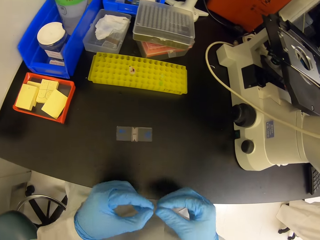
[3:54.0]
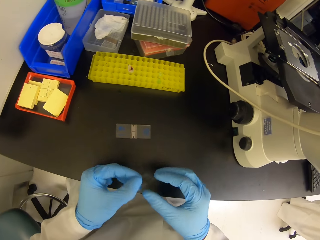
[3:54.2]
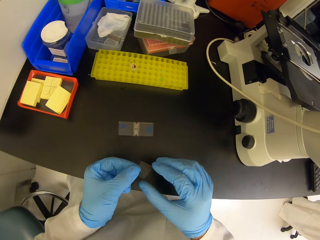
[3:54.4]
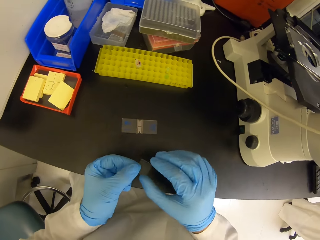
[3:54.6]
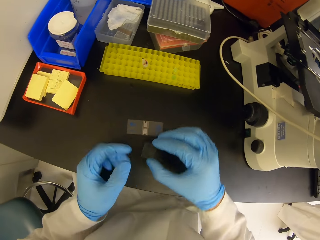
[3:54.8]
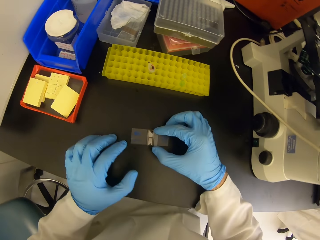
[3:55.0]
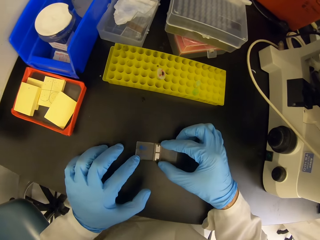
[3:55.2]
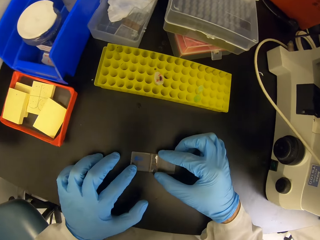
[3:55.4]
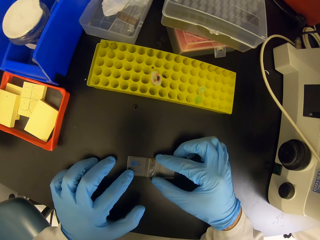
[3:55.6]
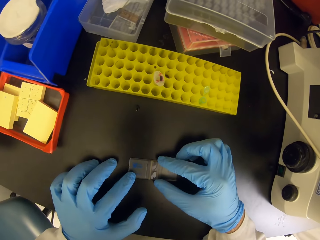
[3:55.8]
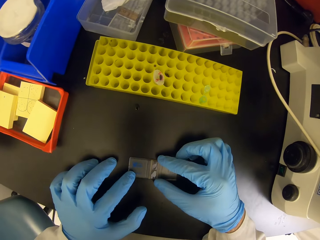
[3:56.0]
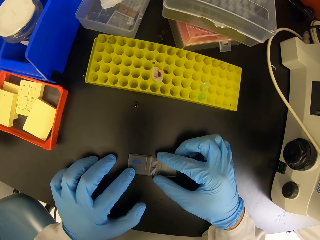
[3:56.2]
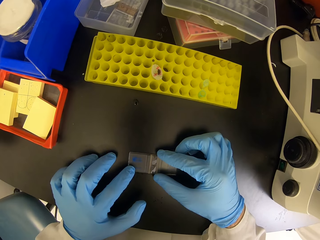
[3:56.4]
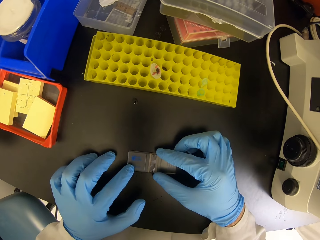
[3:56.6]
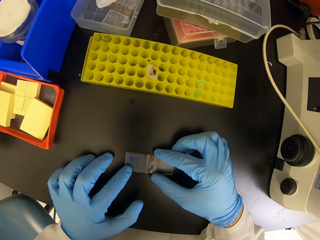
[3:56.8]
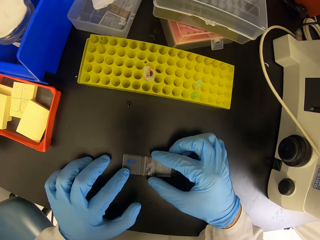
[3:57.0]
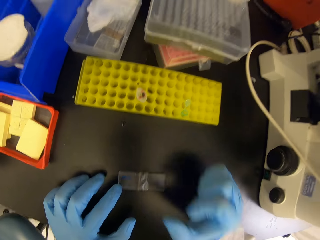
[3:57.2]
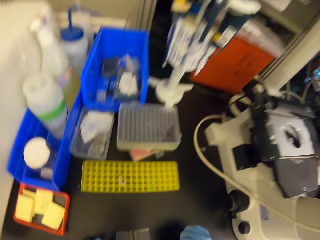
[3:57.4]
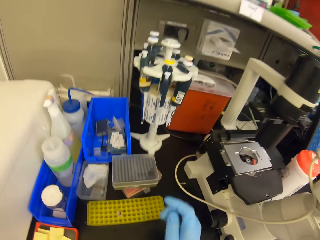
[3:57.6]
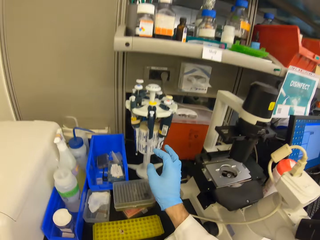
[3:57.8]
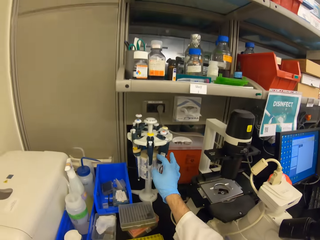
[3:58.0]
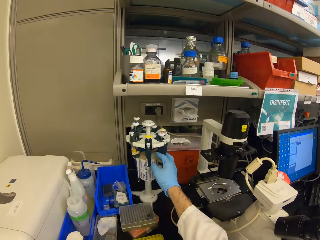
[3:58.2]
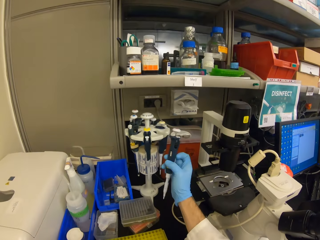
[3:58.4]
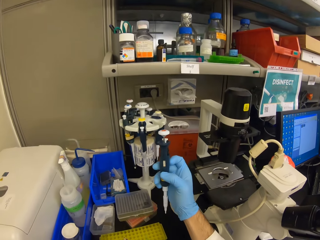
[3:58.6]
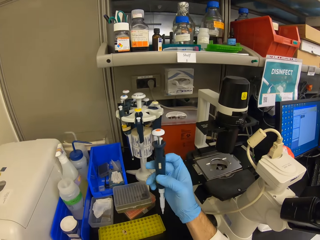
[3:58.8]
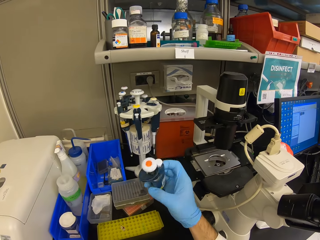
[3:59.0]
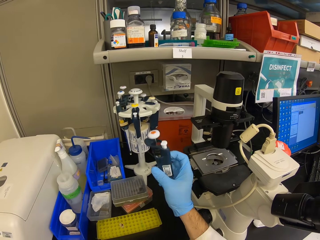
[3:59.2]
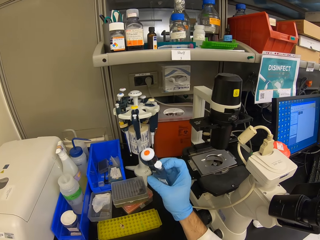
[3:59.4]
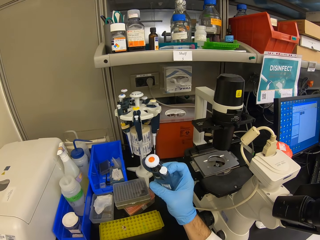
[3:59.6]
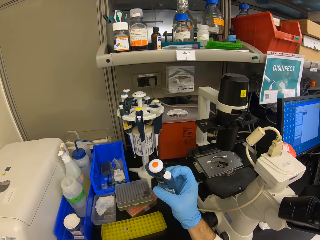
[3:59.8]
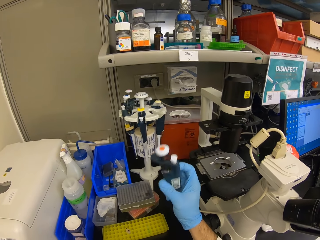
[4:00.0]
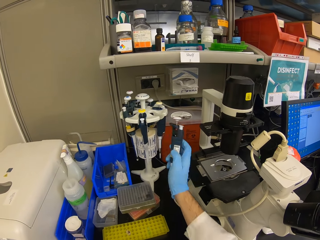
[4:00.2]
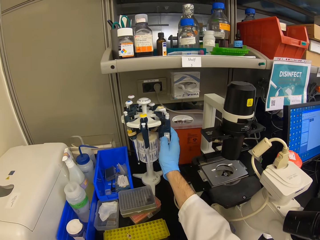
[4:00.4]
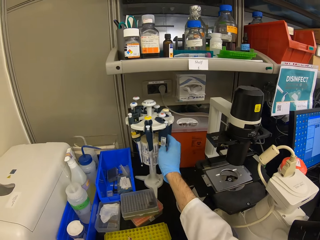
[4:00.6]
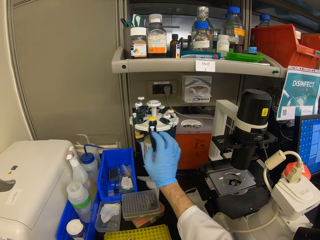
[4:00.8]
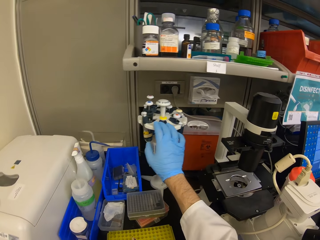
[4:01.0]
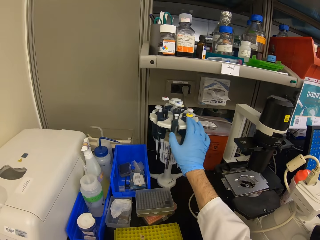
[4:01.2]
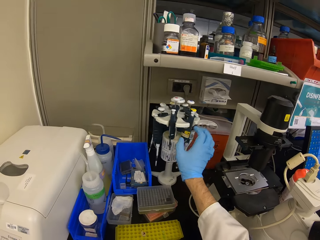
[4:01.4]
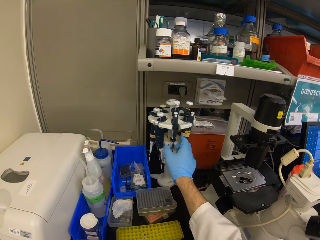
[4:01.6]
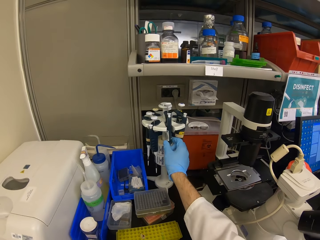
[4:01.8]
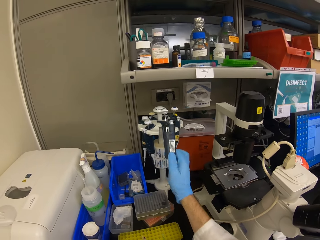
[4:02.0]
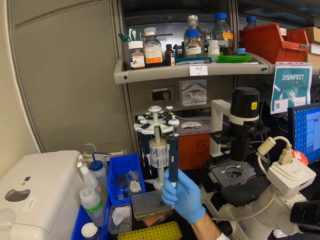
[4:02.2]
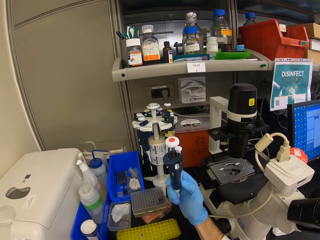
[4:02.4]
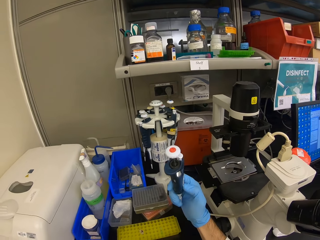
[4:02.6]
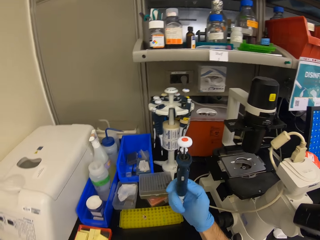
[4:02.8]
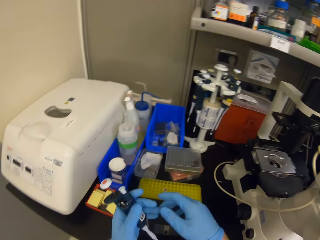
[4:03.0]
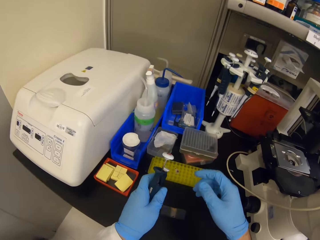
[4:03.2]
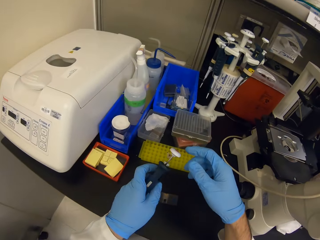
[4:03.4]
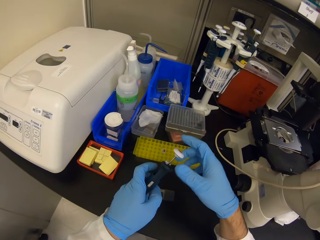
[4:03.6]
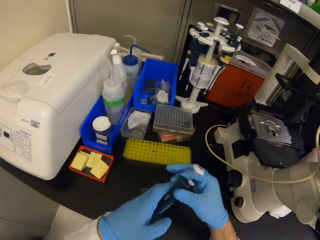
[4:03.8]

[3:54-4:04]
The camera wearer picks the slide microscope. They fix the slide microscope. They prepare the microscope plate. They pick a syringe. They return the syringe. They rotate a syringe rack. They pick another syringe.

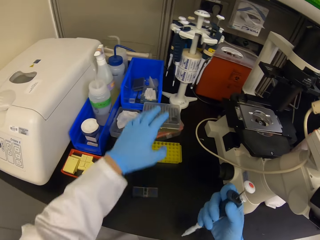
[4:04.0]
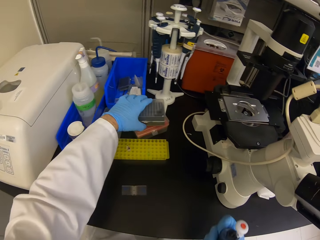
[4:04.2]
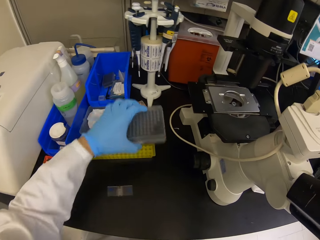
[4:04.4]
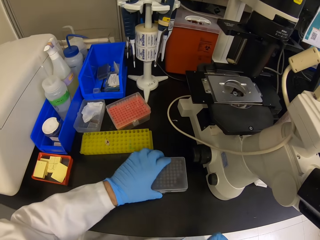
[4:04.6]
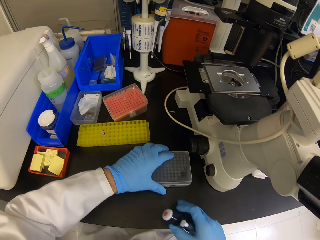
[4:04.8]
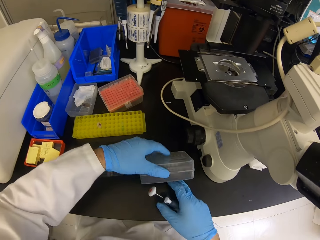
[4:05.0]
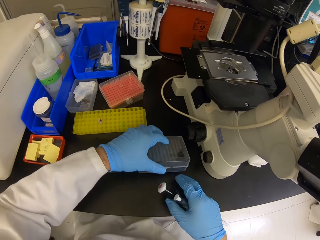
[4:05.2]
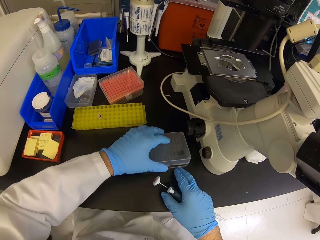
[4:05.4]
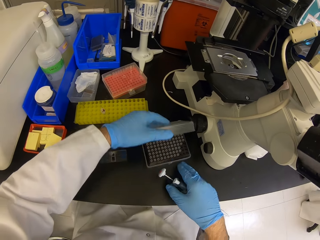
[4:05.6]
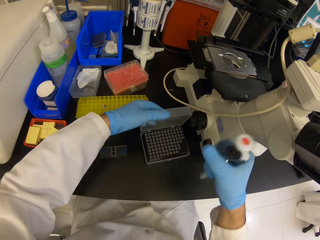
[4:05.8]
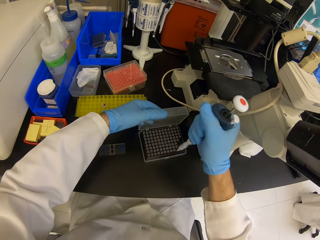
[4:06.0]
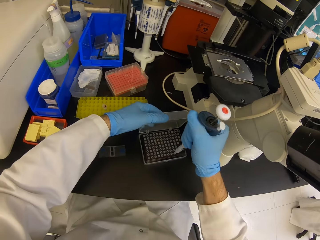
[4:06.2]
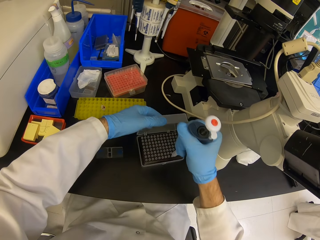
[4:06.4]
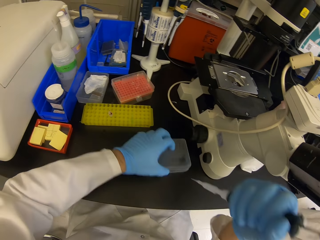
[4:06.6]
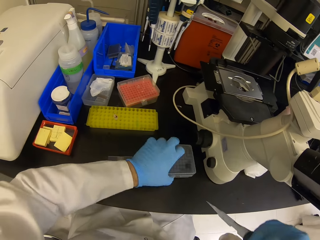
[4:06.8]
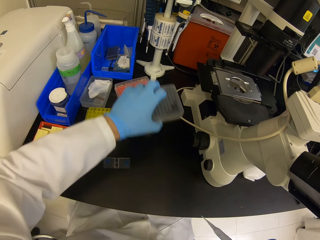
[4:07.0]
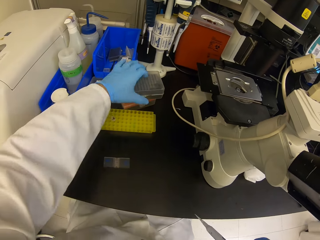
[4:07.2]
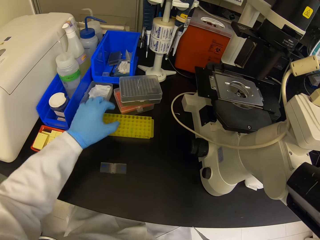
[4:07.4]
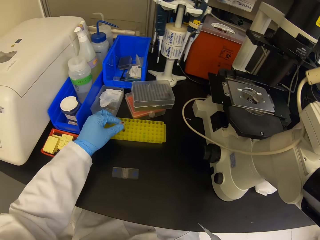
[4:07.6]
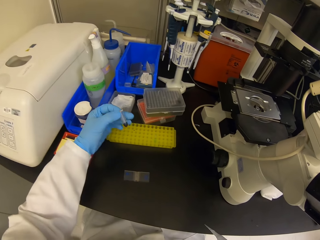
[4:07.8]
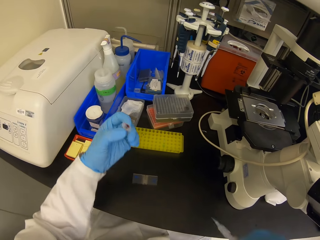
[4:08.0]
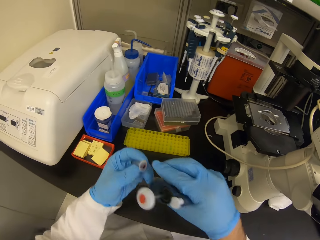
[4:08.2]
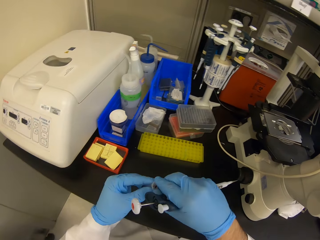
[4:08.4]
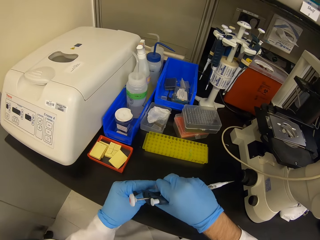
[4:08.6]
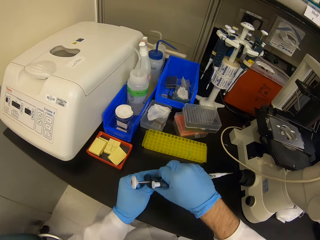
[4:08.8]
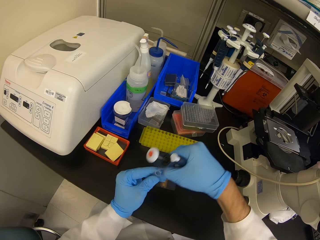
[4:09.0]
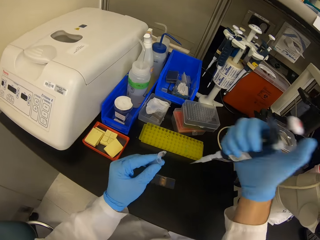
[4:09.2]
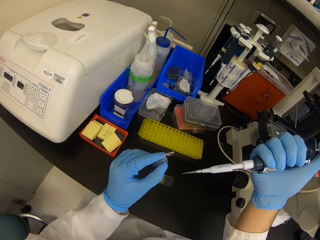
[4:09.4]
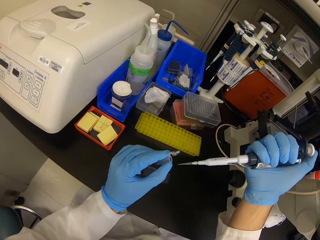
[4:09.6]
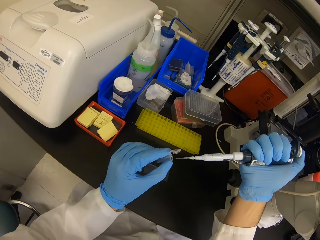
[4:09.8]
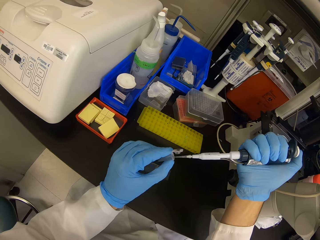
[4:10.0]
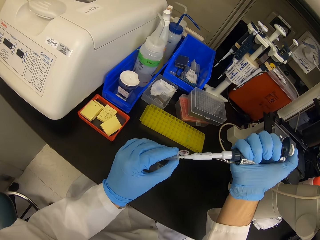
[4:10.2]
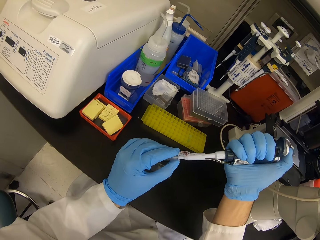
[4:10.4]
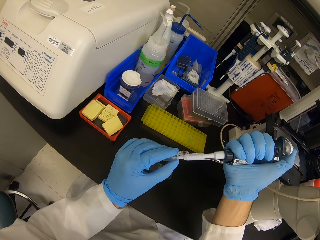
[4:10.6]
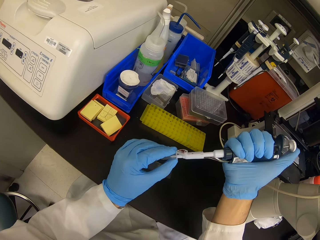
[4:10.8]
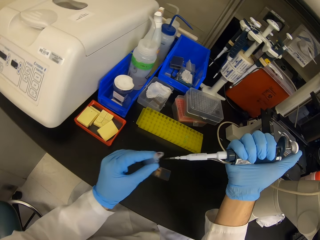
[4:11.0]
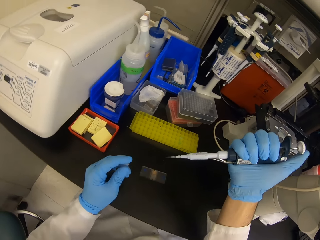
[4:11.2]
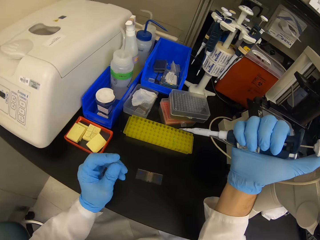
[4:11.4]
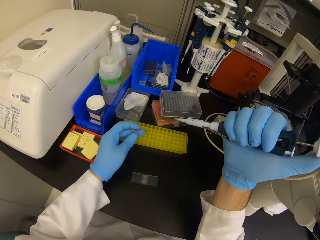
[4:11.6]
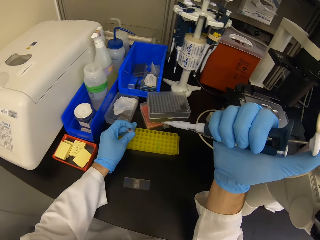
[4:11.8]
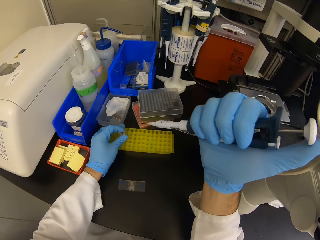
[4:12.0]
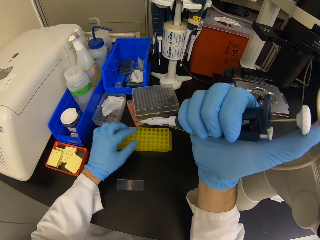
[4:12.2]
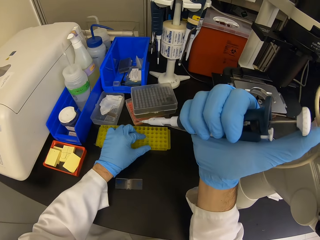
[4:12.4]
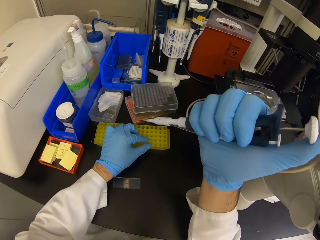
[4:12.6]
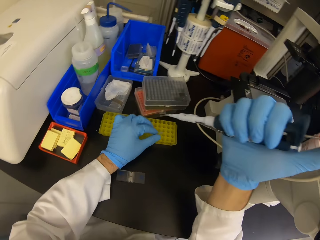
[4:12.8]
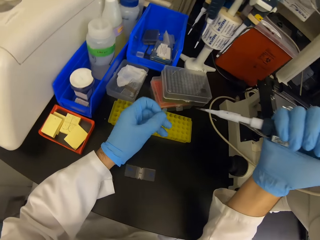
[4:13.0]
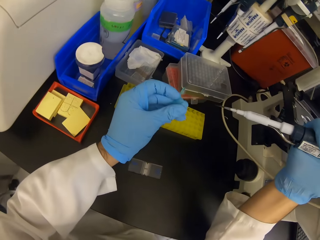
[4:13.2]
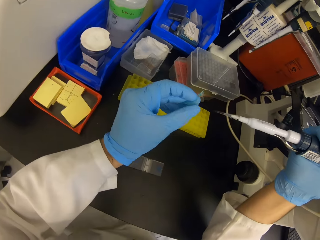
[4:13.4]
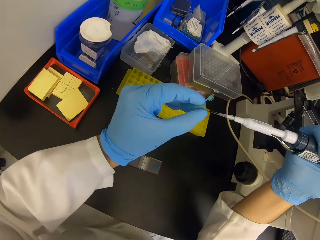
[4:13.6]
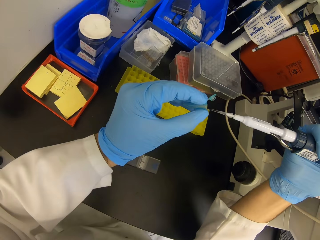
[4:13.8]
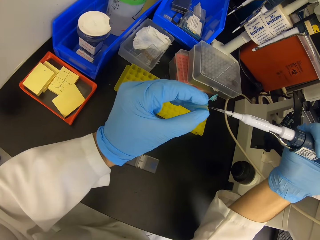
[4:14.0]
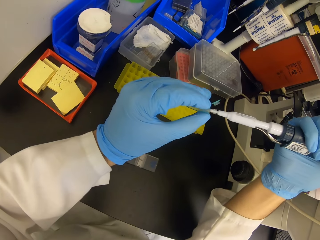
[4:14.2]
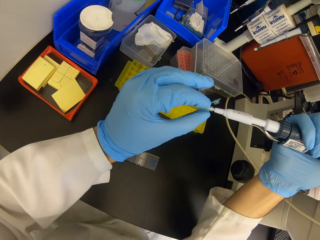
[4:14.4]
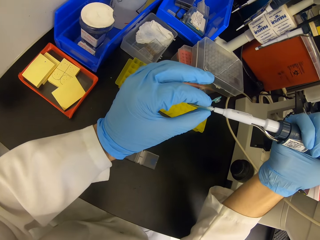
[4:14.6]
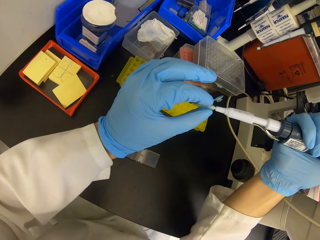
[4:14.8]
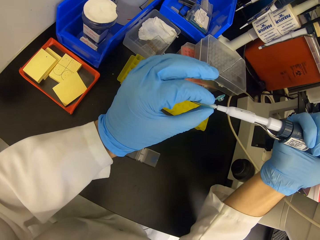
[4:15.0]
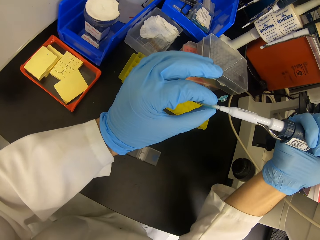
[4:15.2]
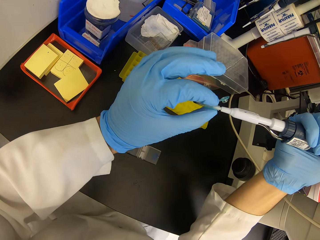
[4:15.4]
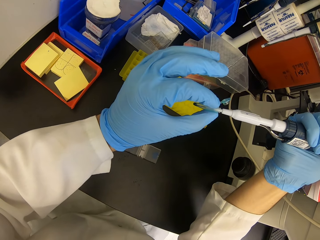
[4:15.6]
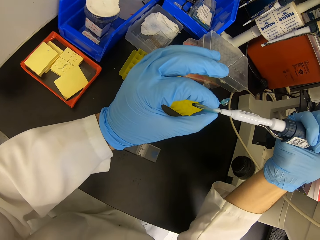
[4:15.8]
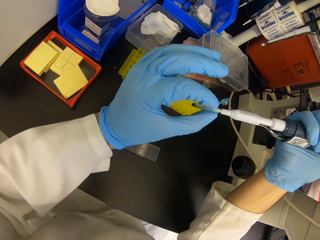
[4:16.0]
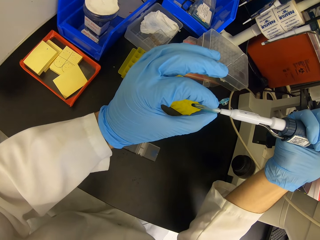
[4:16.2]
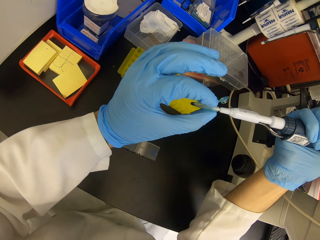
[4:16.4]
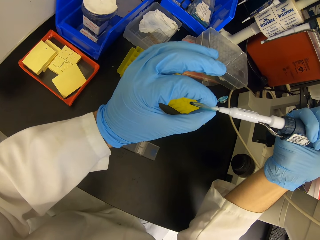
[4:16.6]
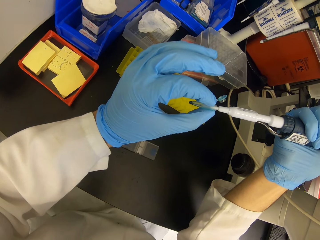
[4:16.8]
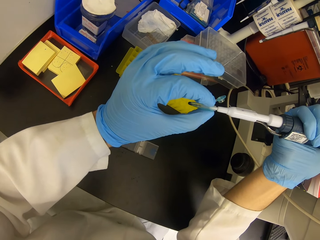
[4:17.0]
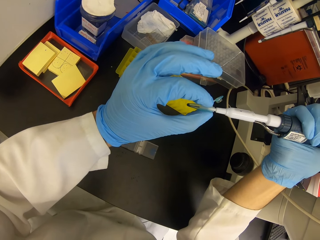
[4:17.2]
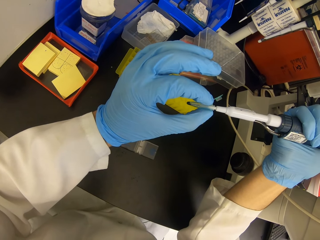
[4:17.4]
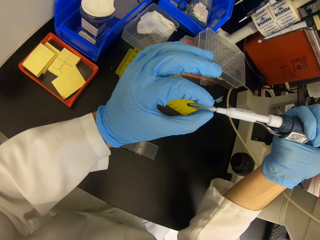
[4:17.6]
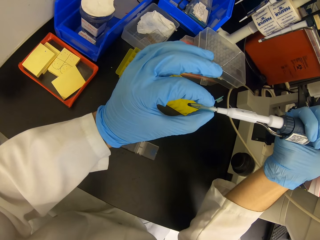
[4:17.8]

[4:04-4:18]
The camera wearer picks a box. They open the box. They pick something with the syringe. They return the box. They pick a test tube. They open the test tube. They pick something with the syringe. They return the test tube. They pick a cover. They put something on a new test tube.
